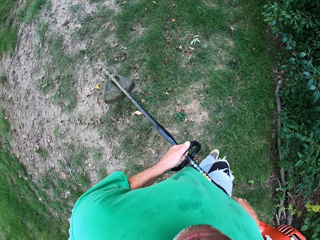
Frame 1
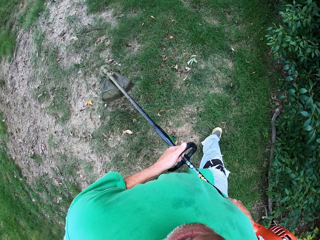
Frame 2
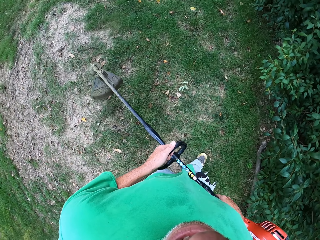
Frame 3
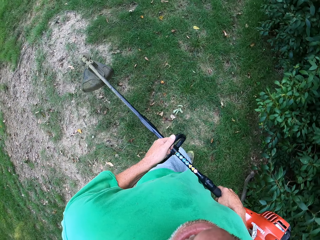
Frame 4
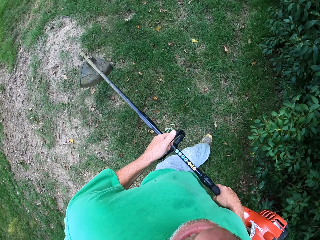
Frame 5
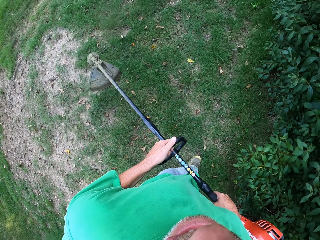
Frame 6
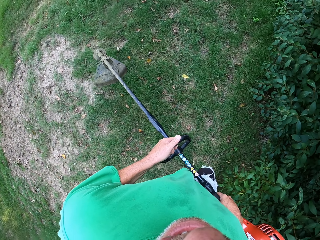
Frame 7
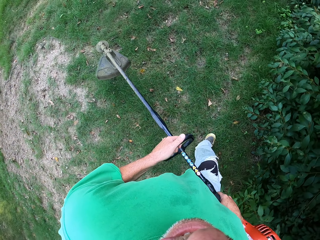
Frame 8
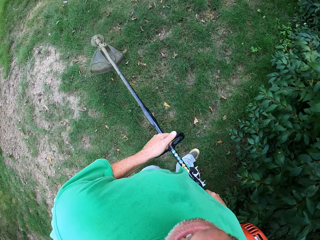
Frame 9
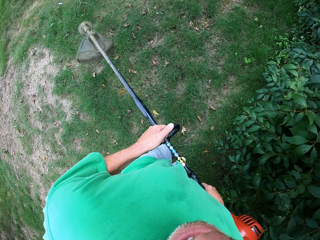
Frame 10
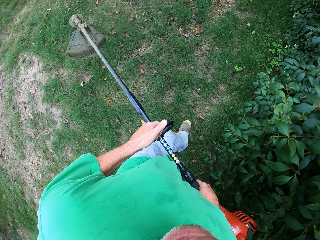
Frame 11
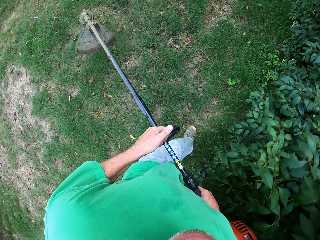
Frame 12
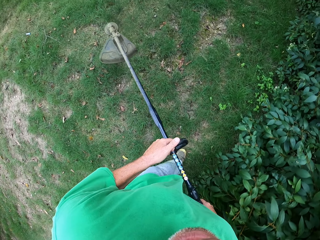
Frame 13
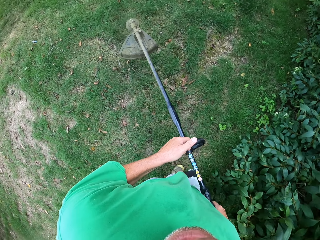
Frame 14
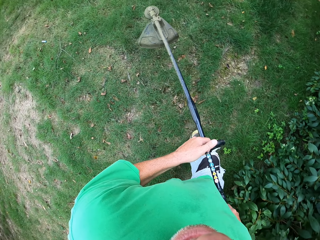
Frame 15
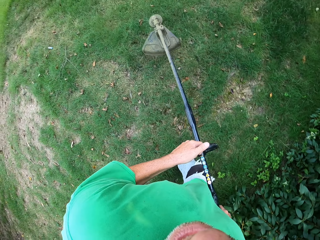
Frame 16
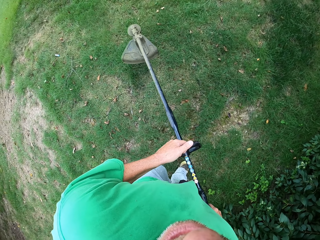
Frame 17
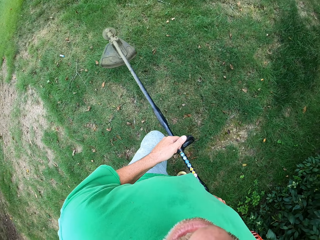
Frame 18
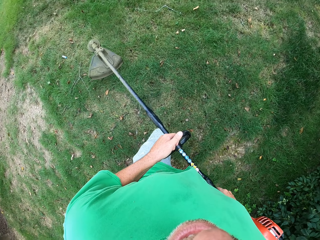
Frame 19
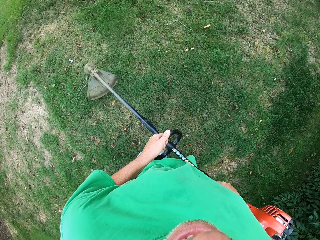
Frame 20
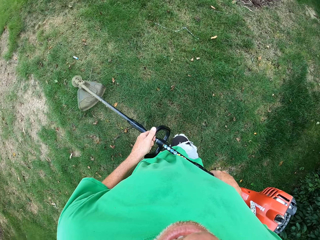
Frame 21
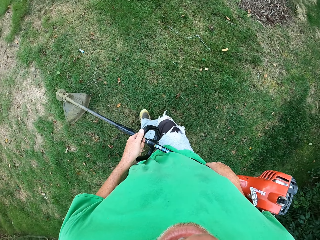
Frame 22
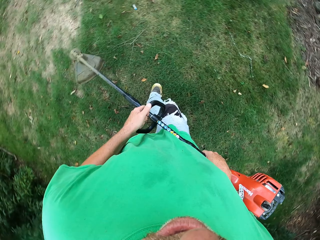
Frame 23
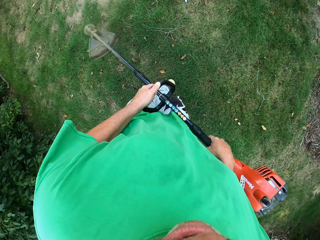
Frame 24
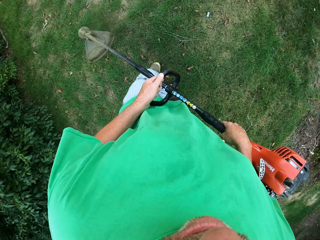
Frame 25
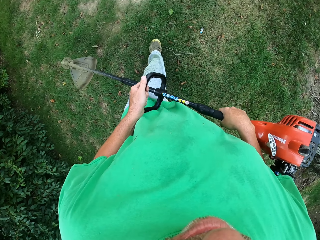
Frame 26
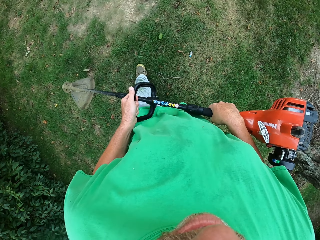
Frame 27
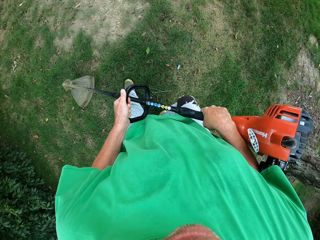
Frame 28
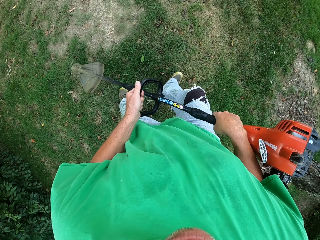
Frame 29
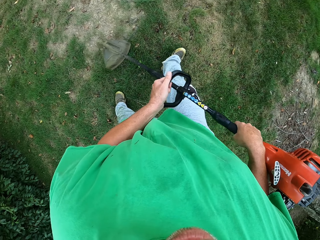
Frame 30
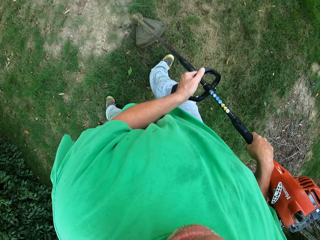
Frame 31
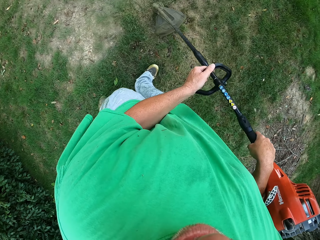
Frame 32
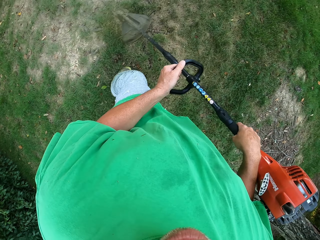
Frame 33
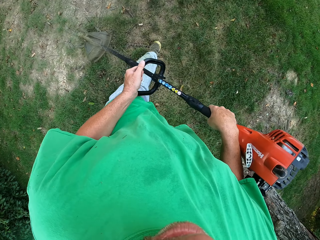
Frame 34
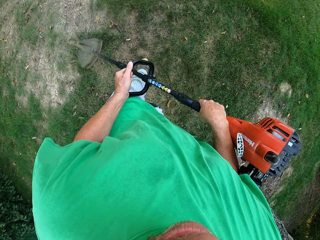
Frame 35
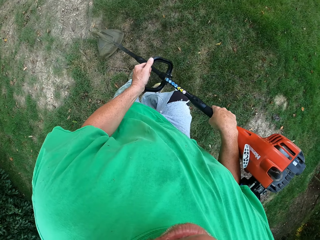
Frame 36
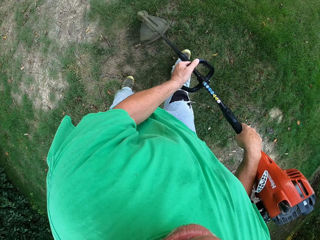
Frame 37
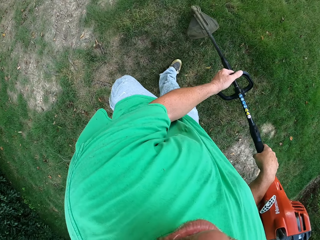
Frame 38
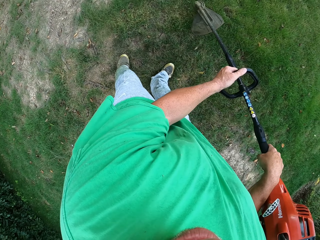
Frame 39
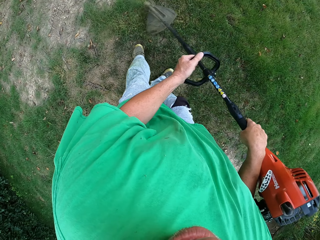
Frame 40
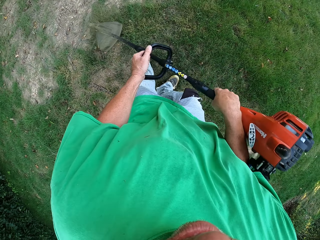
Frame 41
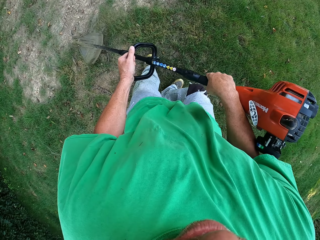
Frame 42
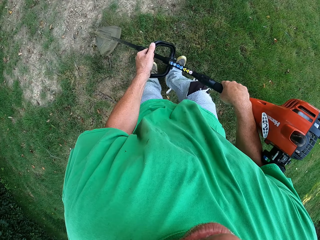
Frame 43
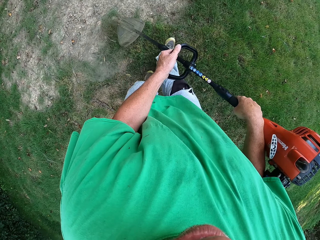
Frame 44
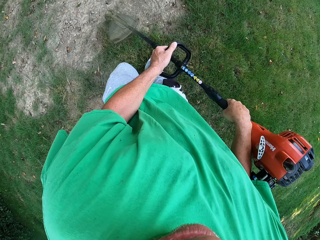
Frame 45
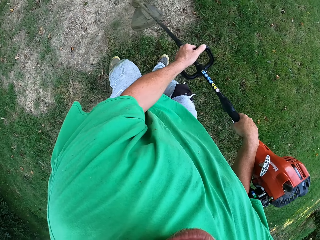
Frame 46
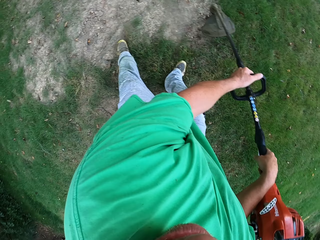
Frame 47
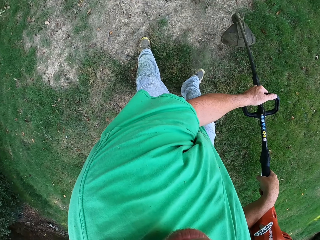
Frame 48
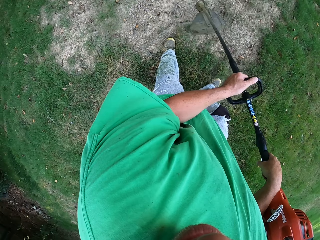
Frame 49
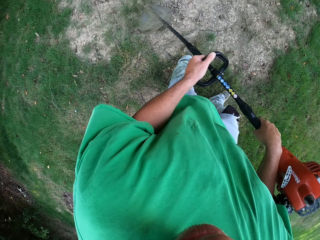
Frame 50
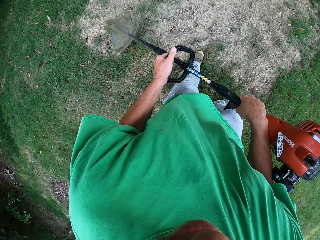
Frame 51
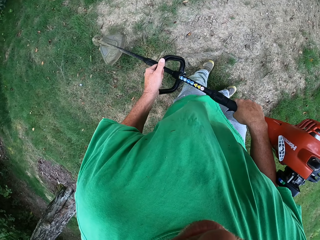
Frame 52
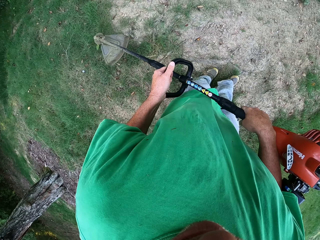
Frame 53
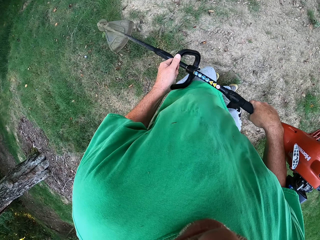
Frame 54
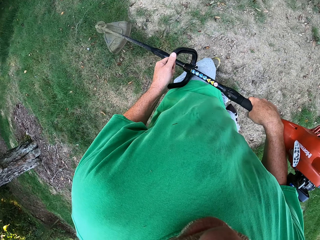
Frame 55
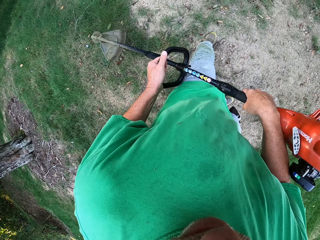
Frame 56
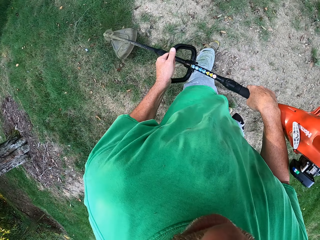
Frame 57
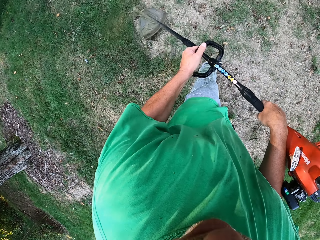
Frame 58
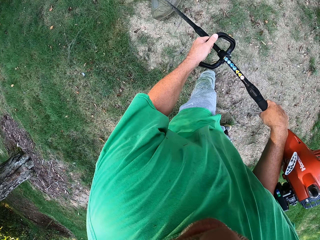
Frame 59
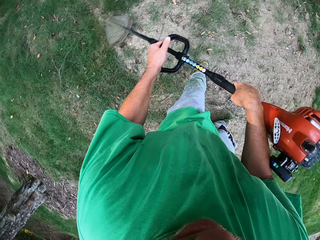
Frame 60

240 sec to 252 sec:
The camera wearer cuts the grass.

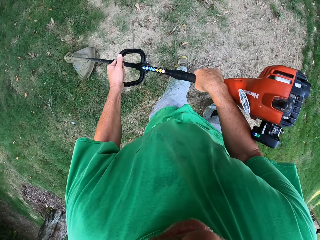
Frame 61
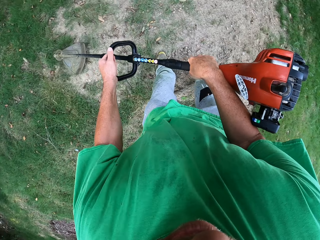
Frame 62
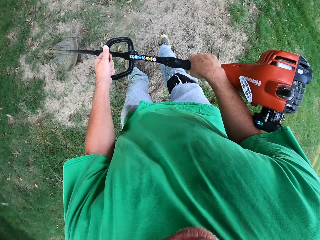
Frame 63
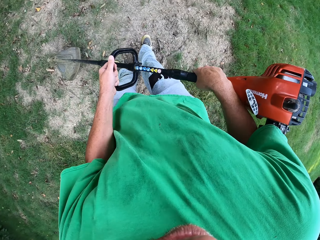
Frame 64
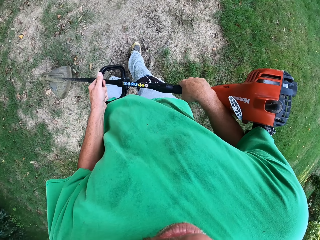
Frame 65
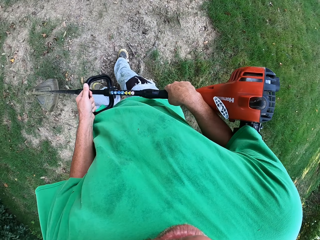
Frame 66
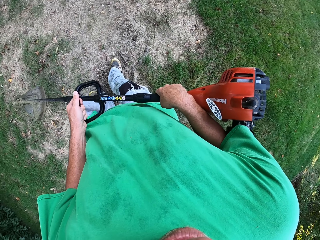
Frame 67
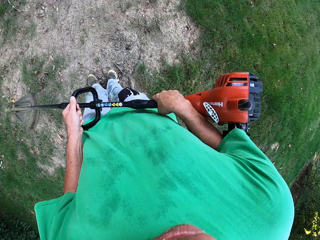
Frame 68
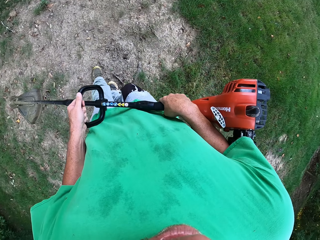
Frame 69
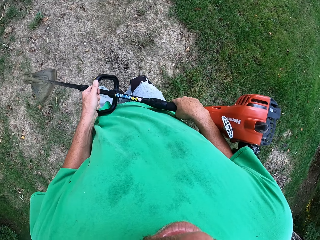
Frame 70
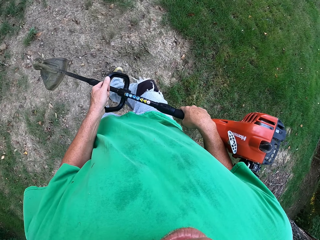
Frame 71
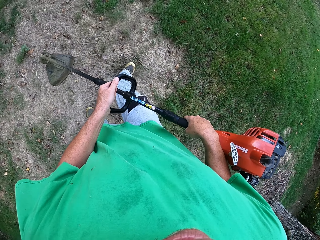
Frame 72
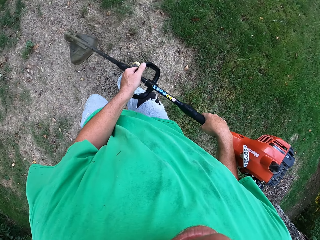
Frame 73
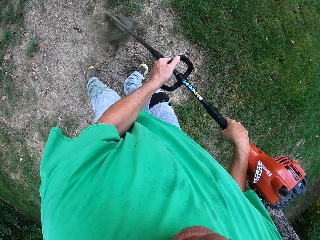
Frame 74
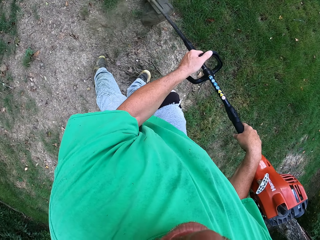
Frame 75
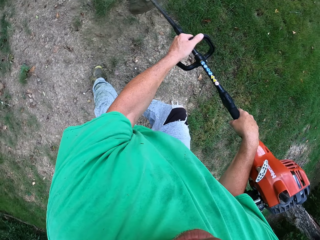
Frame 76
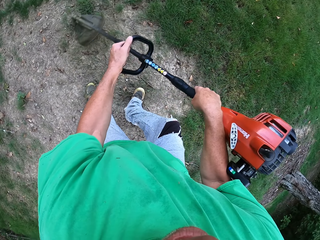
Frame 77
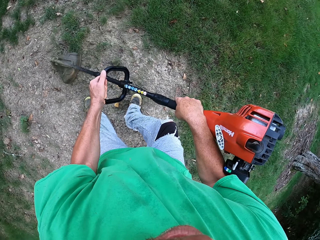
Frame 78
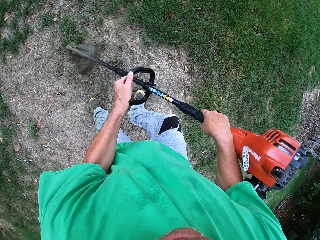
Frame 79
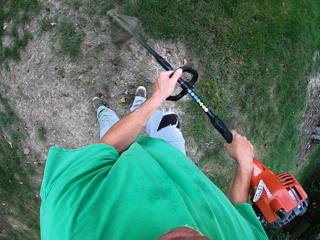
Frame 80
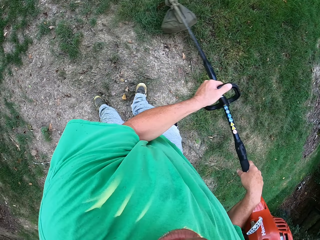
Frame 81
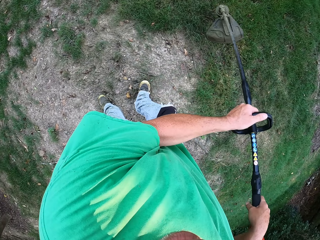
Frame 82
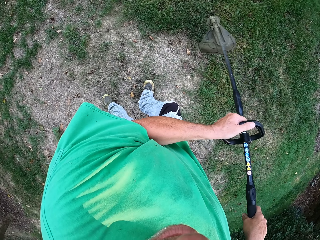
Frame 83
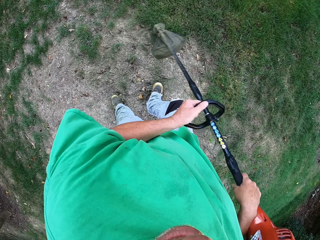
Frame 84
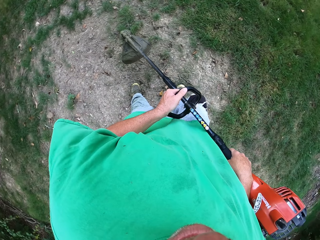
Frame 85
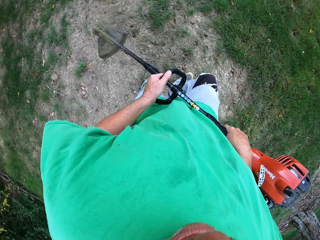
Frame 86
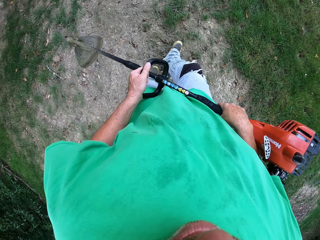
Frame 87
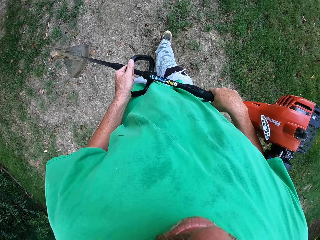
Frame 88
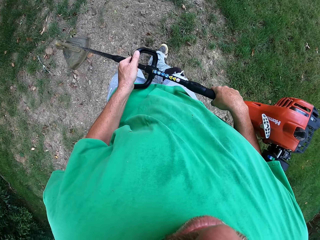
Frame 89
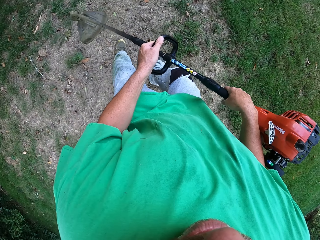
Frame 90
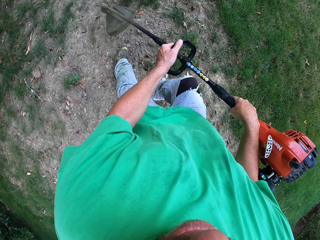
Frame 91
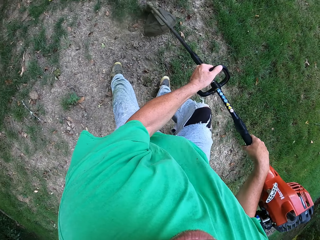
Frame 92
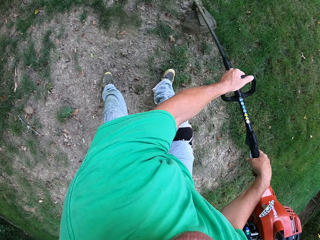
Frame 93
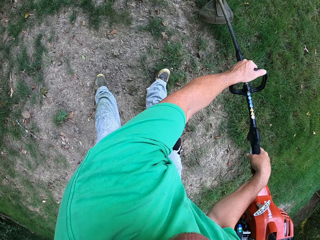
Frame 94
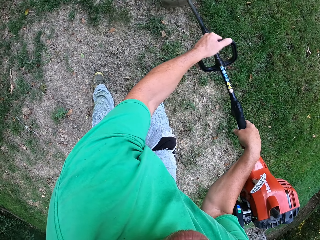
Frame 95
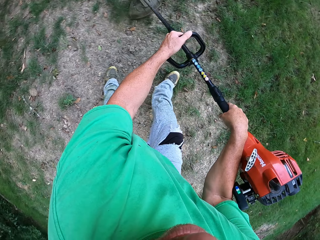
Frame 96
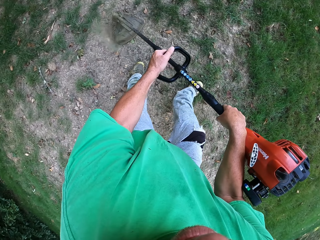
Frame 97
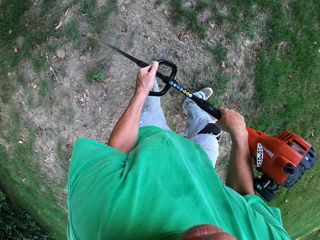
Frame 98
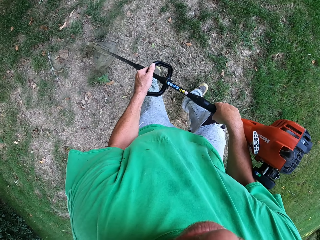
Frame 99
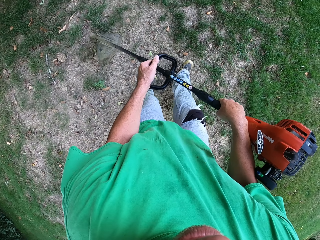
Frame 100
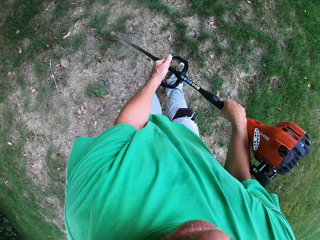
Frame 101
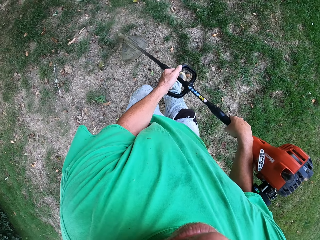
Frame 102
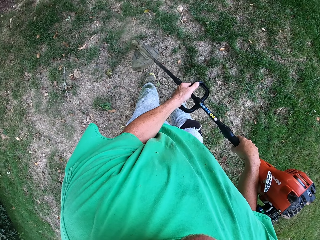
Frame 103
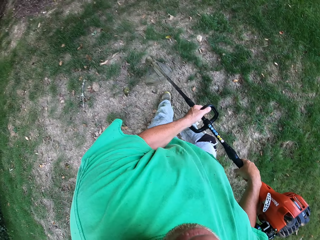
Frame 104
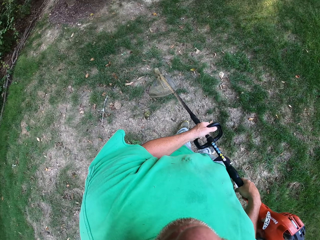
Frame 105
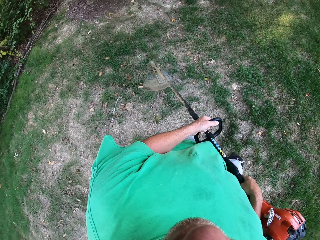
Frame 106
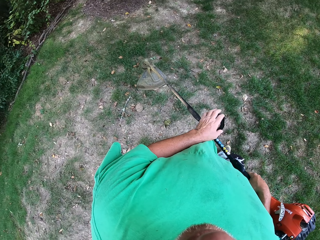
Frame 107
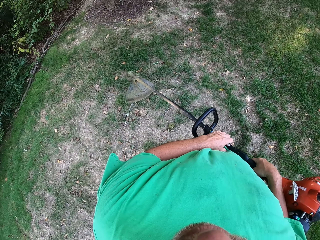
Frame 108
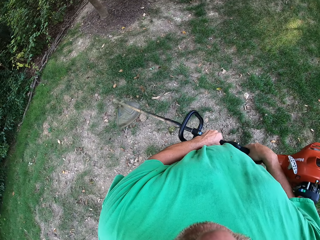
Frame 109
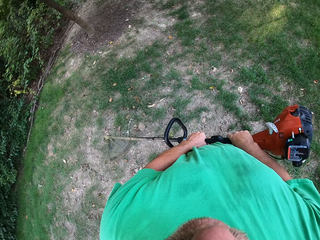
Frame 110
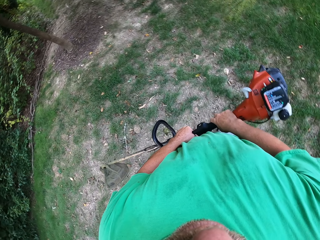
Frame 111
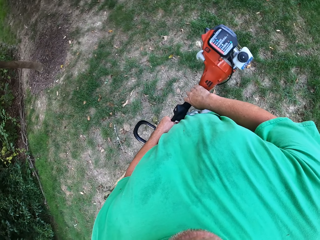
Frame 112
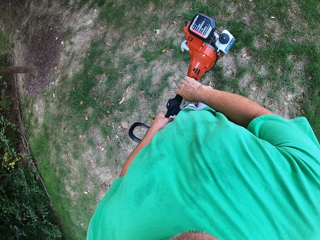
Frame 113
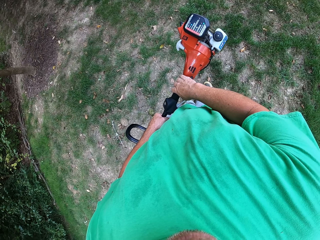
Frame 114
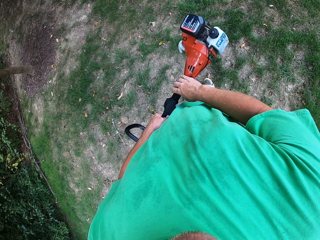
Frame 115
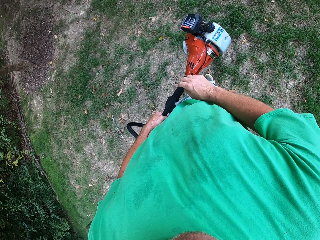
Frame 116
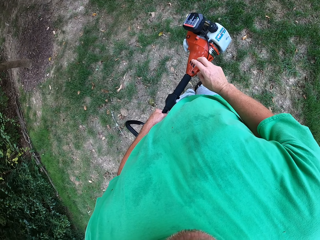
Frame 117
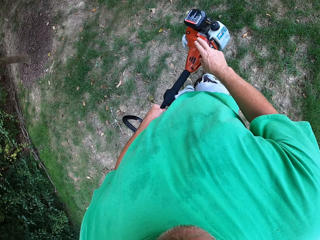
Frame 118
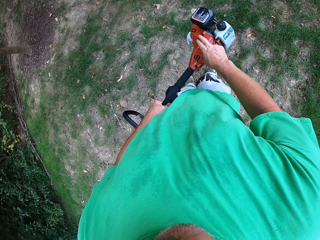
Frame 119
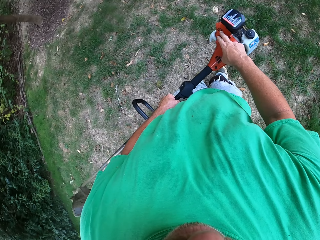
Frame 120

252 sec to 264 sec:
The camera wearer lifts the grass cutter.
